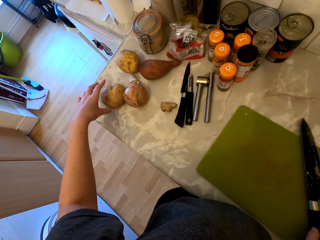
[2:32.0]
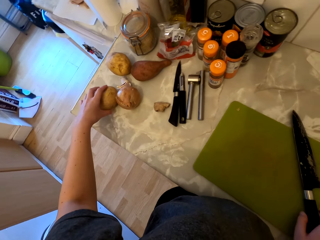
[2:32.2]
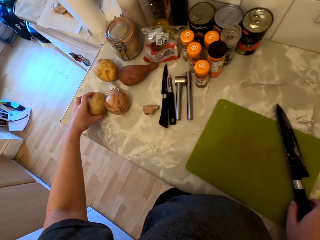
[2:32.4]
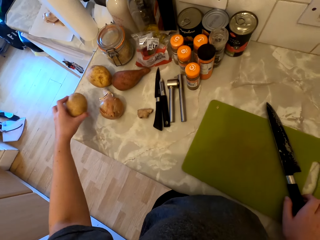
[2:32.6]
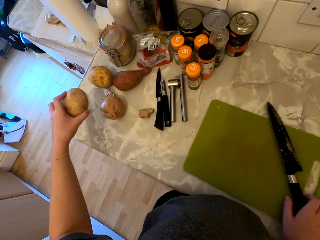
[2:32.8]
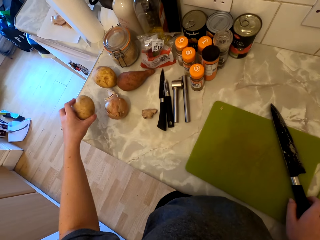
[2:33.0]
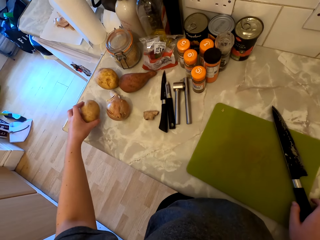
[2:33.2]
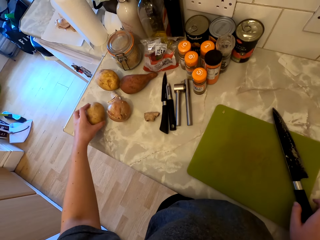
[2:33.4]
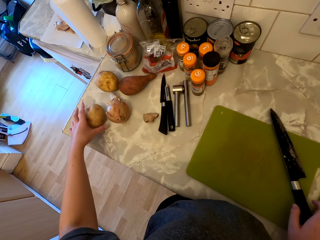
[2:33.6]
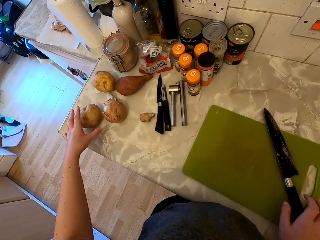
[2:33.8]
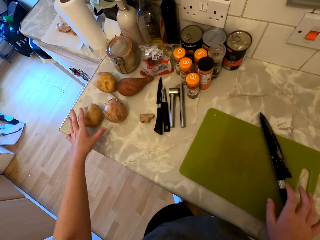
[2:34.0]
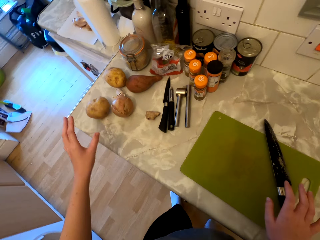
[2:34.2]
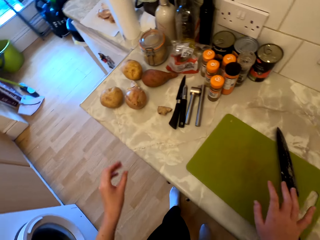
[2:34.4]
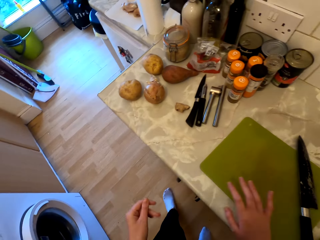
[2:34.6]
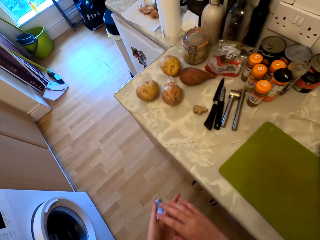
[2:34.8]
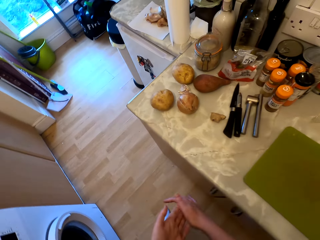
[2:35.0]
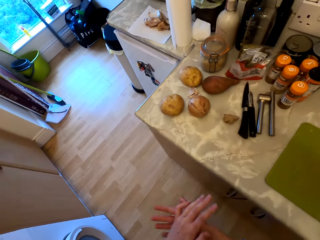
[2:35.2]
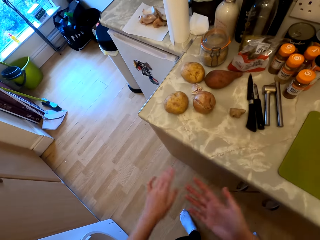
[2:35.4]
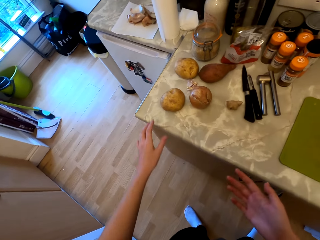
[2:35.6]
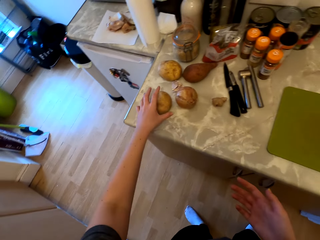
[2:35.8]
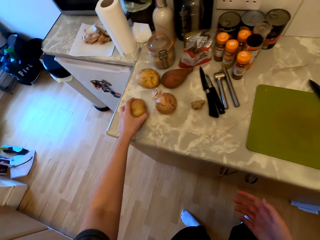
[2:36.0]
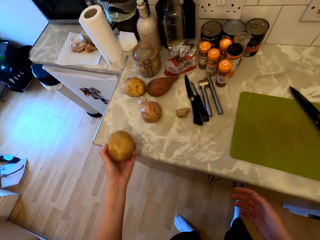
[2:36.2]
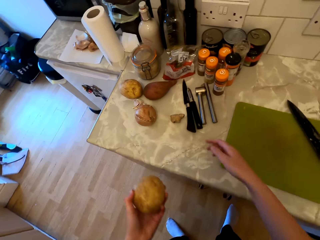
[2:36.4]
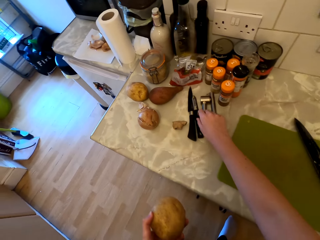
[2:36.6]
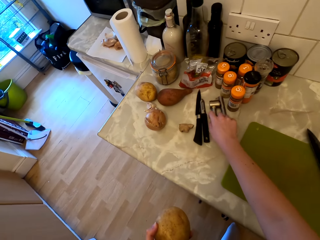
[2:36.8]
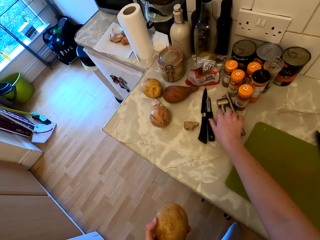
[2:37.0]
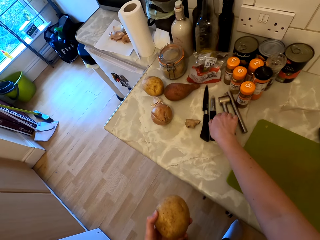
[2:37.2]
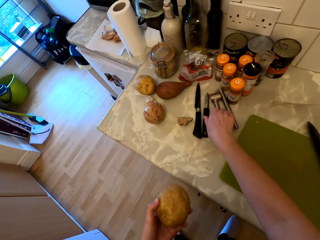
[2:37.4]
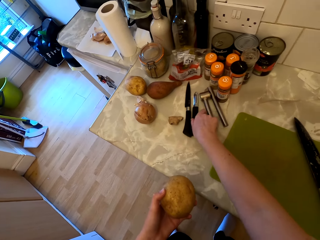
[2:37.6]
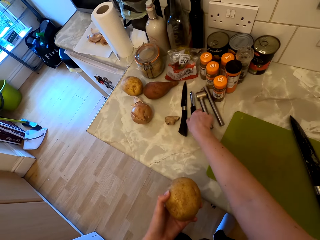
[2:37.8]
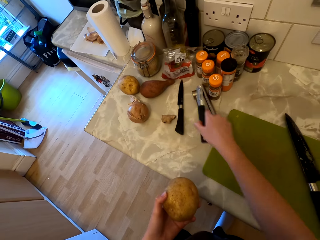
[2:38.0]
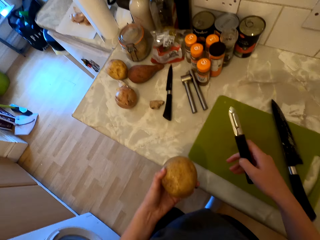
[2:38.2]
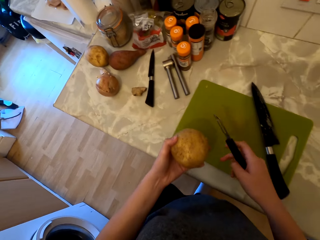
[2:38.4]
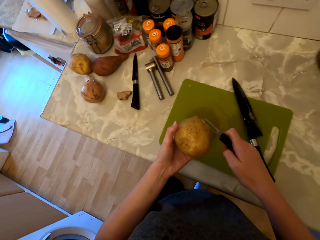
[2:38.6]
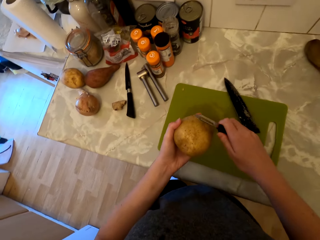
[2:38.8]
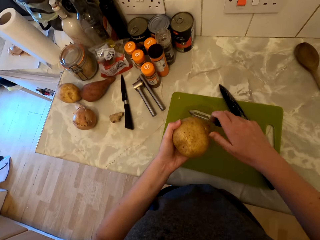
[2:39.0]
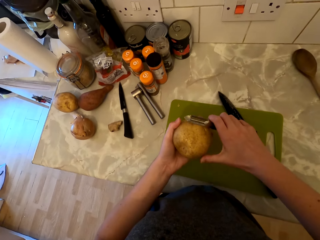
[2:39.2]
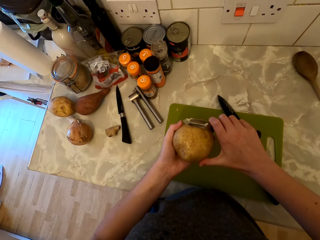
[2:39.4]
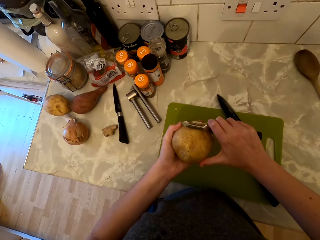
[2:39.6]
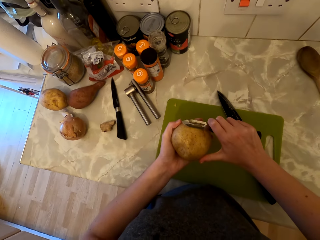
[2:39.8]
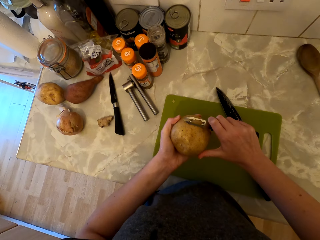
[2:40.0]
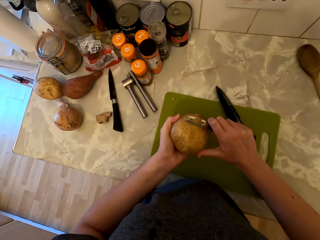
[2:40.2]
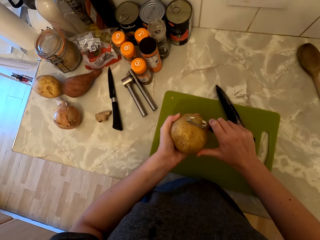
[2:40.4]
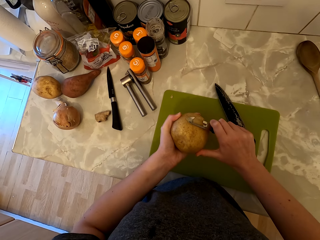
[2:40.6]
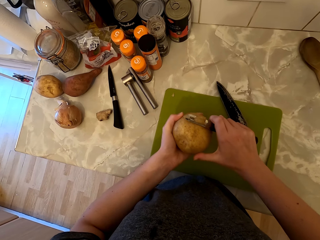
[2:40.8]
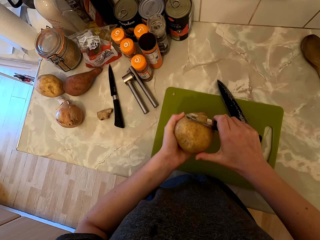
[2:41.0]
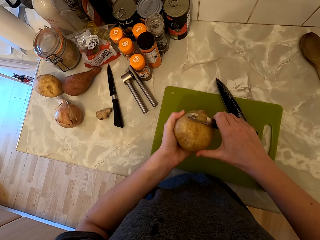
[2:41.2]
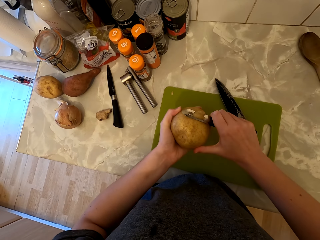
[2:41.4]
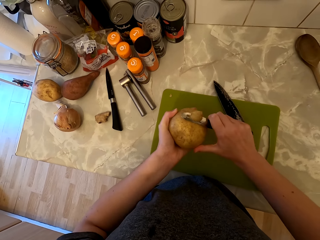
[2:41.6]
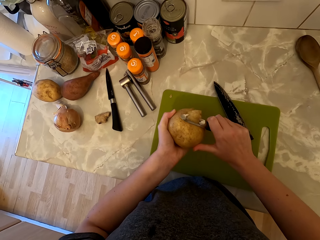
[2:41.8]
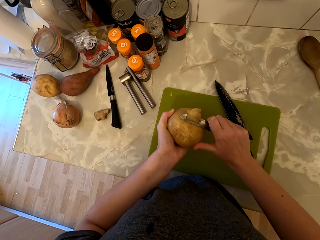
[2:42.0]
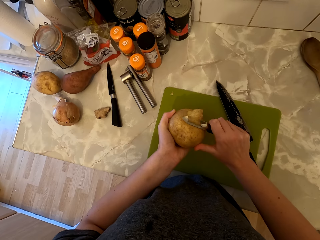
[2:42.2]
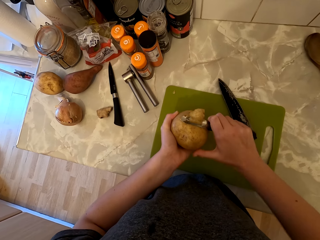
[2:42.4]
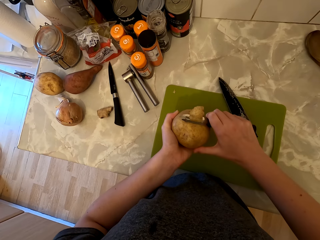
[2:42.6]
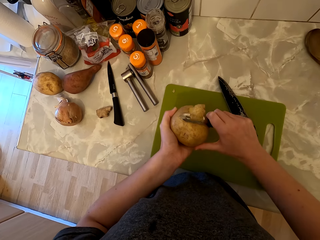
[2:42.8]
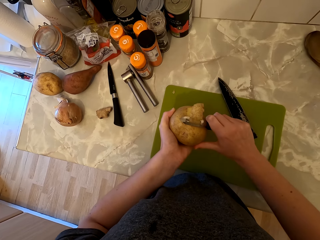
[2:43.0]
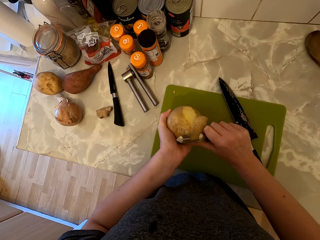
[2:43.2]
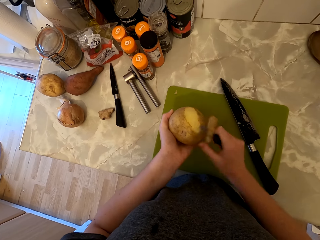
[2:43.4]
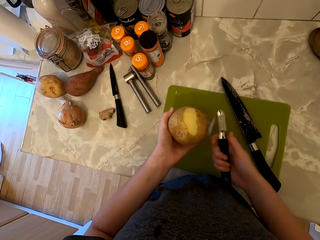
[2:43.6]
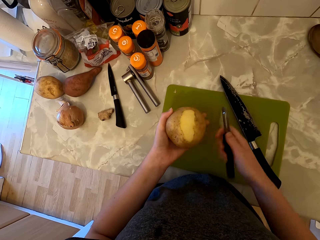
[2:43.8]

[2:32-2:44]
The camera wearer picks the potato from the cabinet. She places the potato on the countertop. She rubs her hands together. She picks the potato from the cabinet. She picks the peeler from the cabinet. She peels the potato with the peeler.

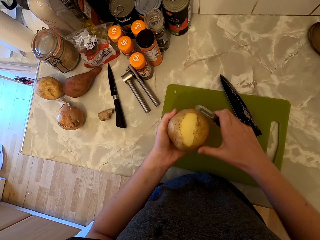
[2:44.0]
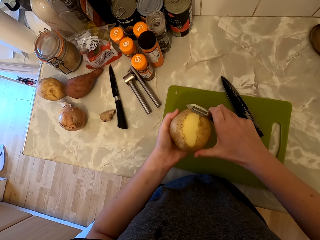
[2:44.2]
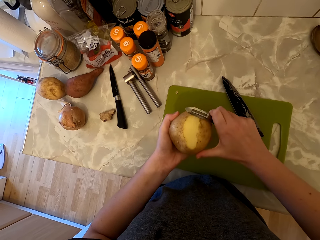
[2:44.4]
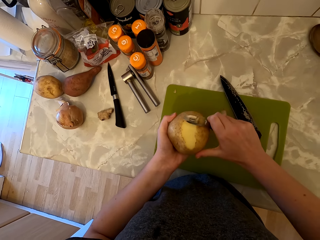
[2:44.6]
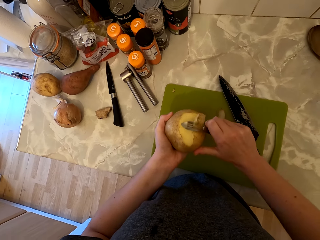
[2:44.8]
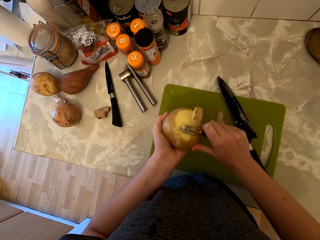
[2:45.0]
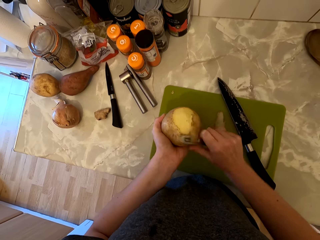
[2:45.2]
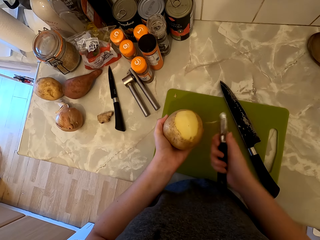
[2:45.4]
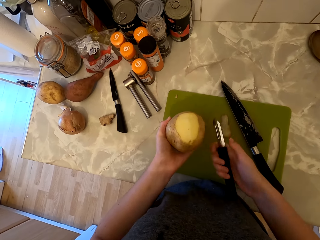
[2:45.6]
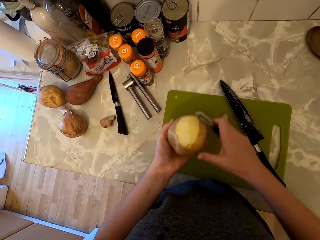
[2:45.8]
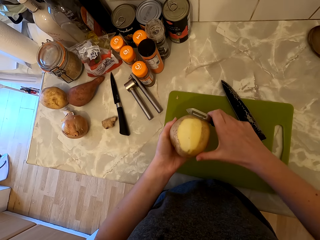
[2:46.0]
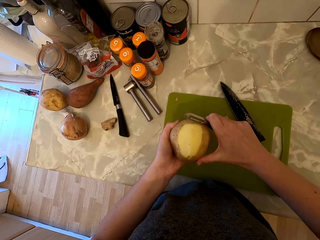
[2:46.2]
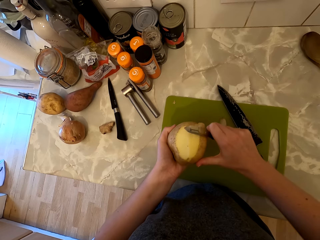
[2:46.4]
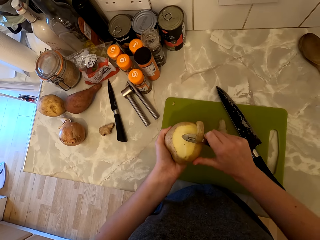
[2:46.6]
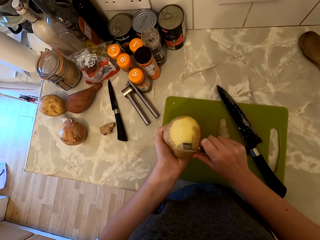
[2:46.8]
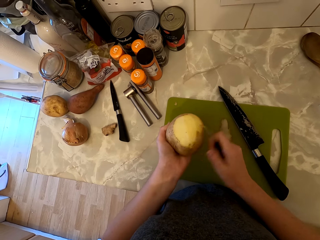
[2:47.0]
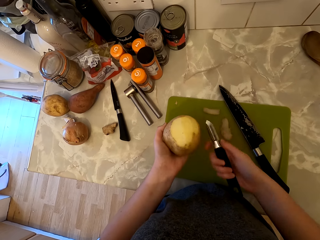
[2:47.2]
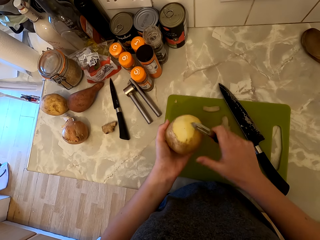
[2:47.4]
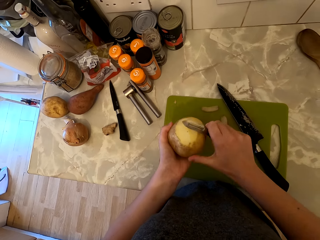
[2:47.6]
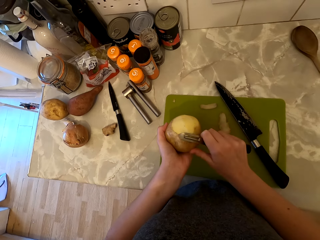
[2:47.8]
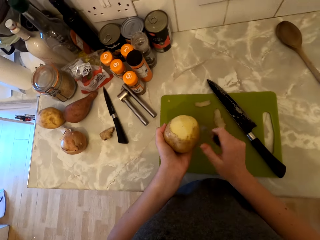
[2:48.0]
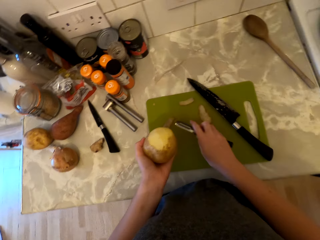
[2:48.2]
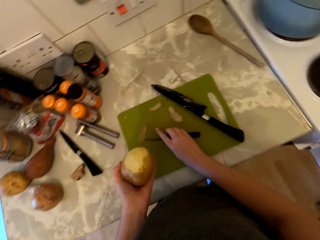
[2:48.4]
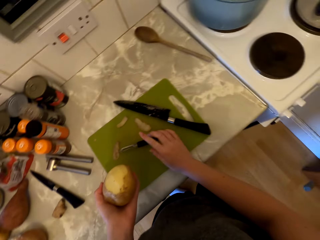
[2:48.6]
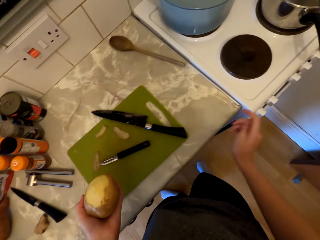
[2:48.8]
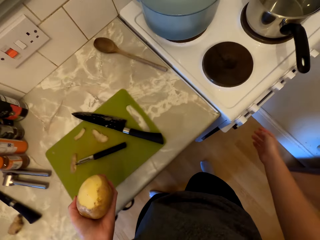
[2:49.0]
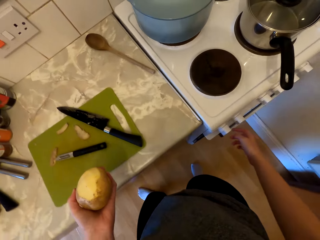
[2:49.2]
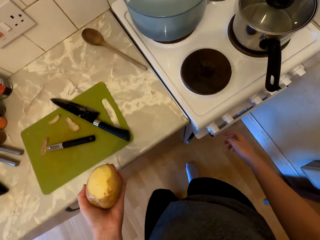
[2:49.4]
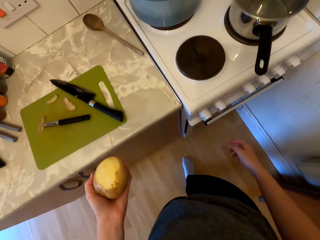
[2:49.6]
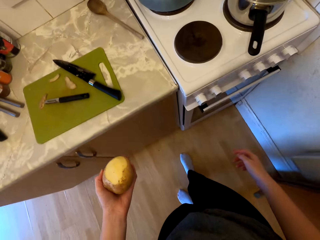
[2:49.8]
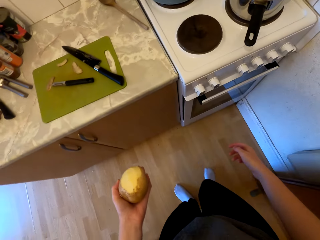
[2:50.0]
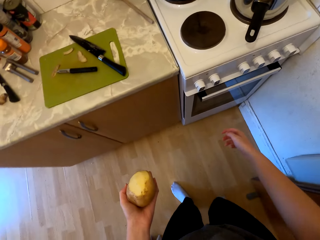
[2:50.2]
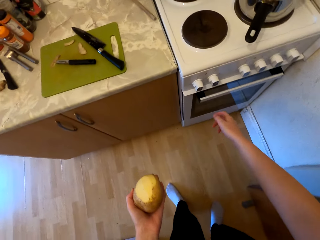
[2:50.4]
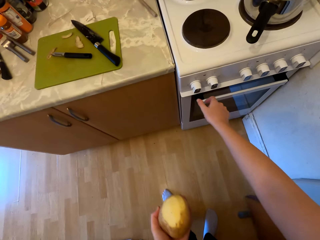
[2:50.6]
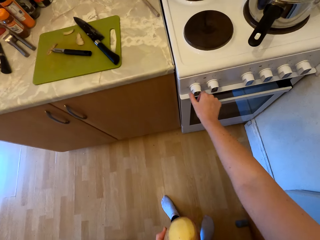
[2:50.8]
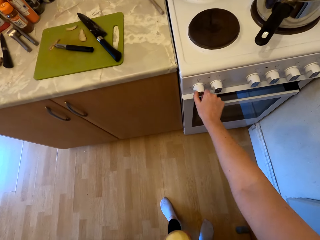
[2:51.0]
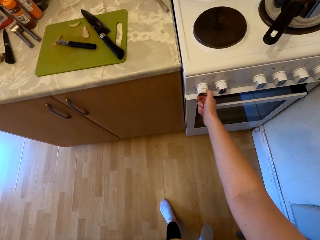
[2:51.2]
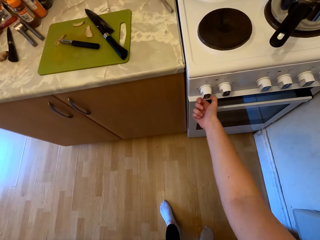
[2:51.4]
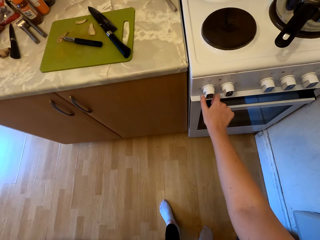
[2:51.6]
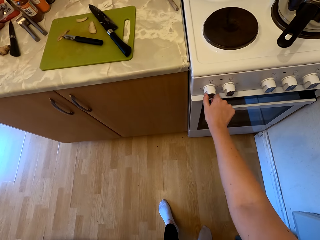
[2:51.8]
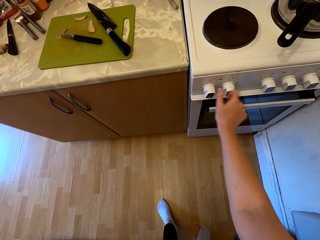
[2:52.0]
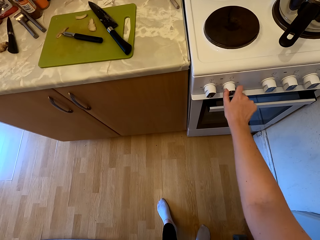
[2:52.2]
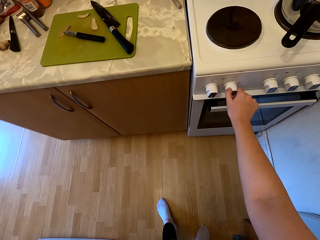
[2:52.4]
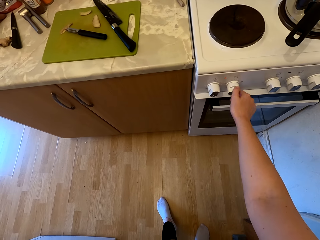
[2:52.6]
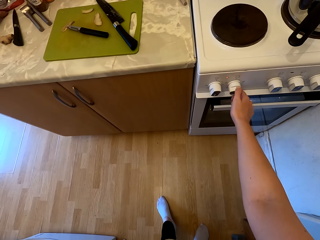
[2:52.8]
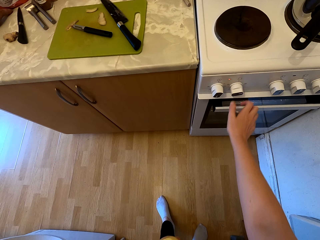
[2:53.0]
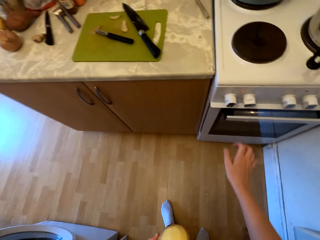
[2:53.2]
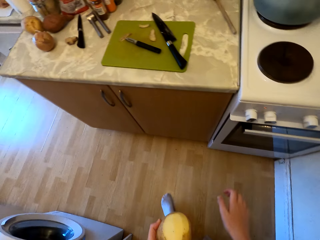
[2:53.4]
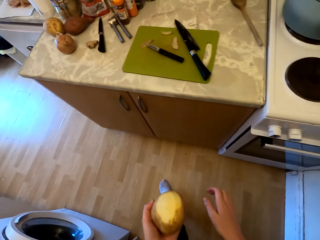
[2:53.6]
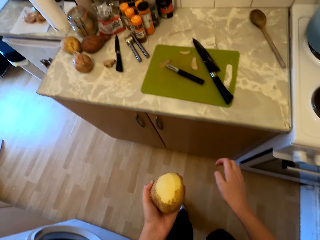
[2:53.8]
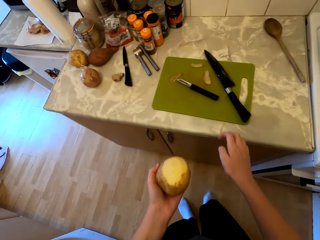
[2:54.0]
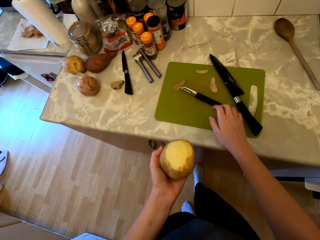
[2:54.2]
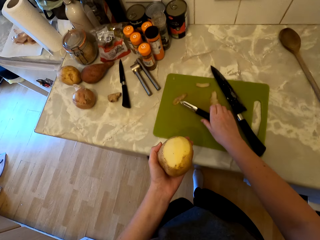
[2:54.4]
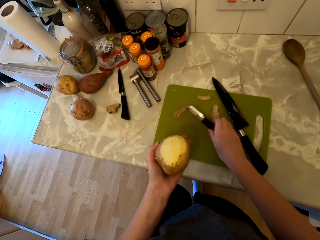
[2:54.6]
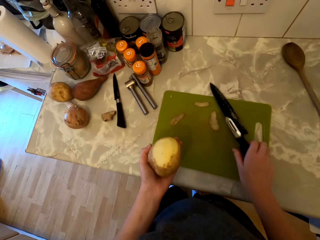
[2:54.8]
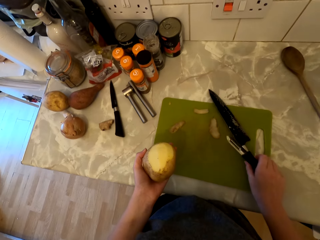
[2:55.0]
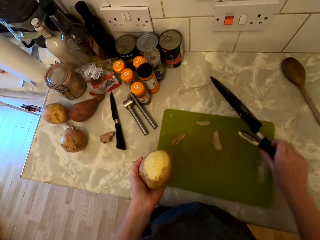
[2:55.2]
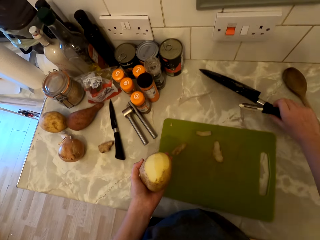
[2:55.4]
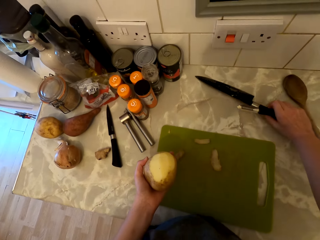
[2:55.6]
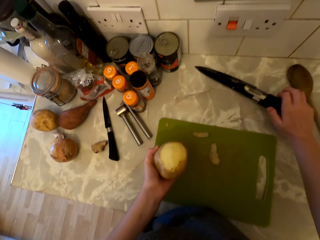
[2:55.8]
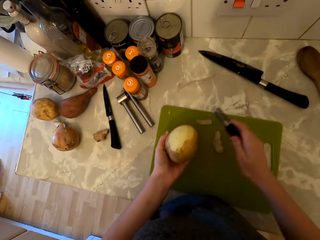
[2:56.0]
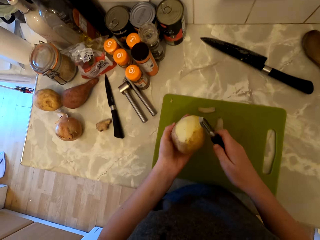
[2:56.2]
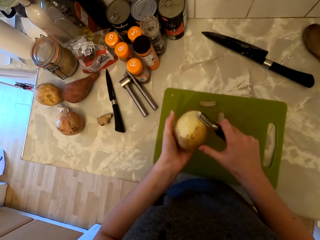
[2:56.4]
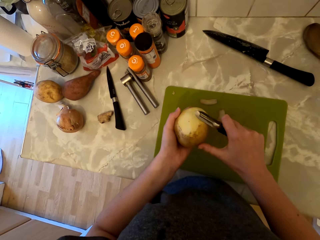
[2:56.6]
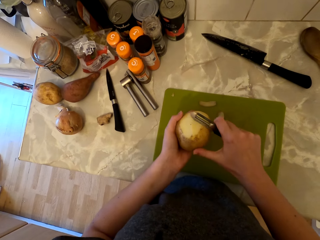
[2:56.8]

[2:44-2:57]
The camera wearer places the peeler on the chopping board. They walk to the gas cooker and move back. They adjust the gas cooker knobs and turn on the cooker. They walk to the countertop. They pick the peeler. They pick the knife from the chopping board. They place the knife on the countertop. They peel the potato with the peeler.
